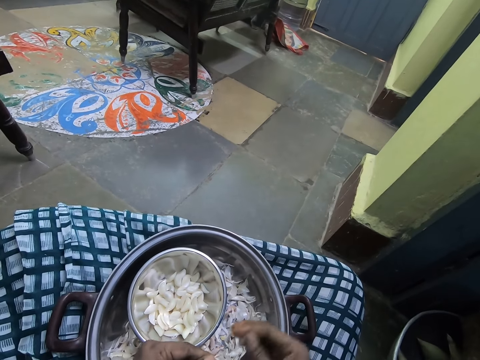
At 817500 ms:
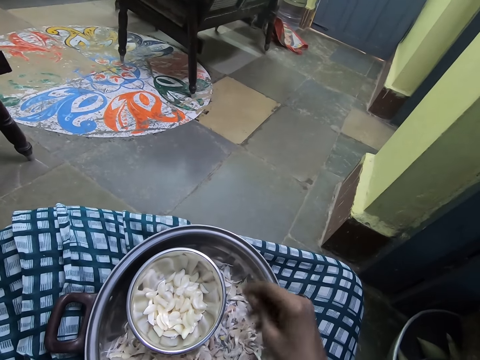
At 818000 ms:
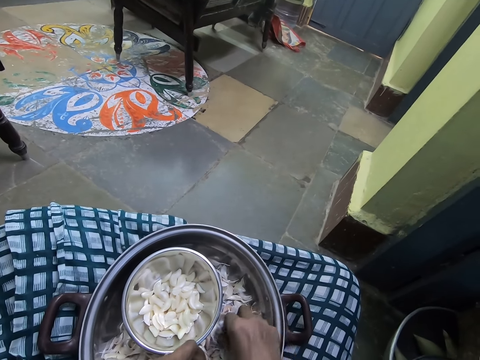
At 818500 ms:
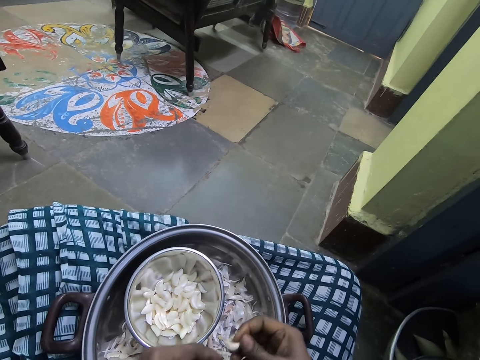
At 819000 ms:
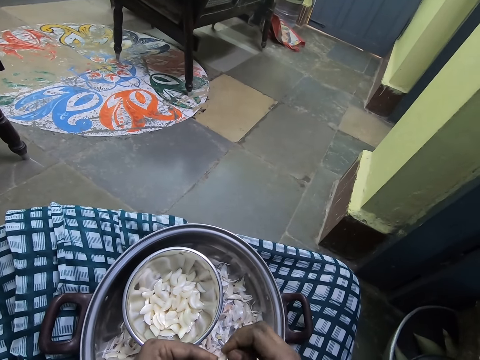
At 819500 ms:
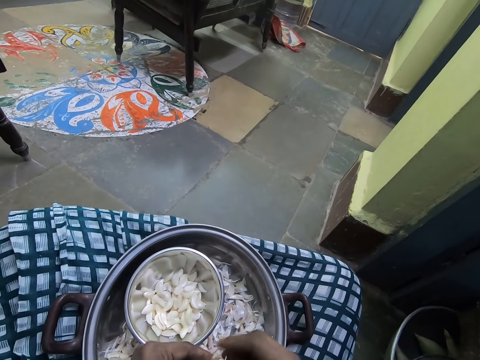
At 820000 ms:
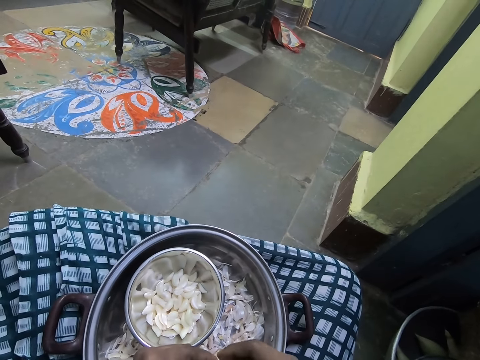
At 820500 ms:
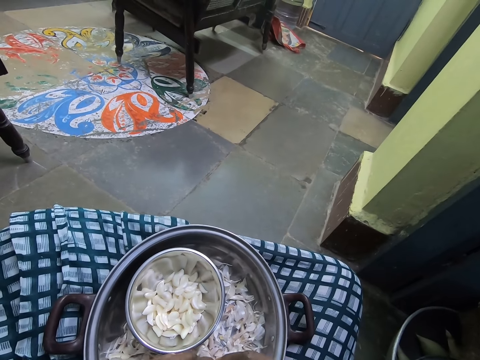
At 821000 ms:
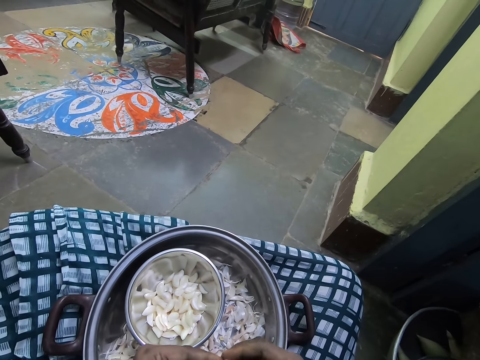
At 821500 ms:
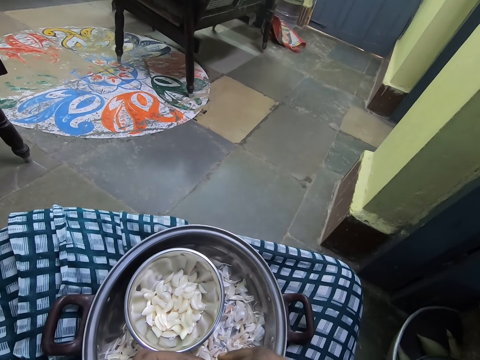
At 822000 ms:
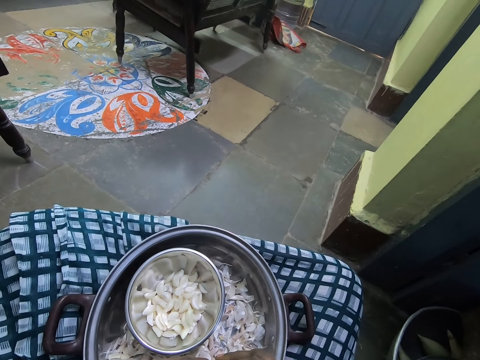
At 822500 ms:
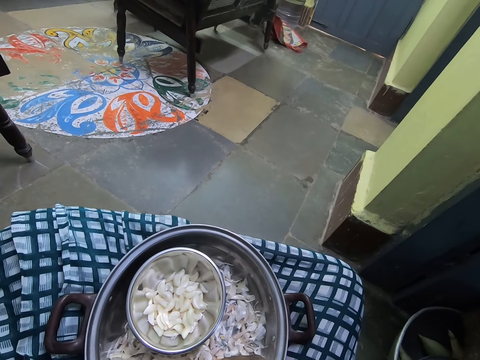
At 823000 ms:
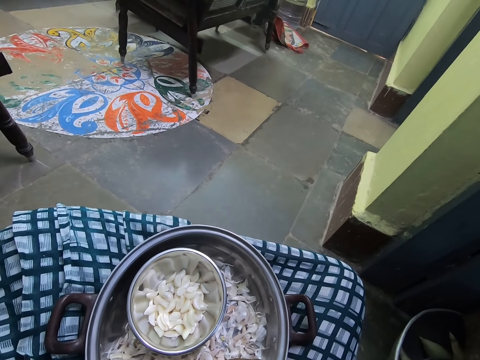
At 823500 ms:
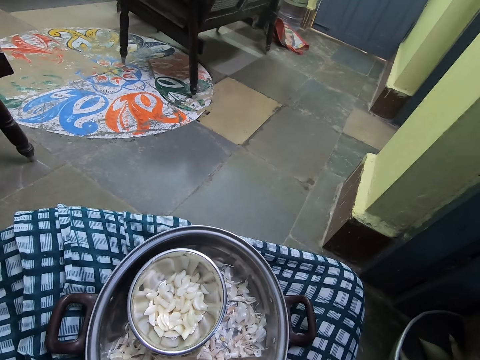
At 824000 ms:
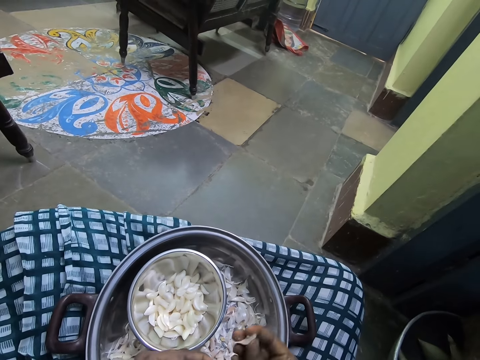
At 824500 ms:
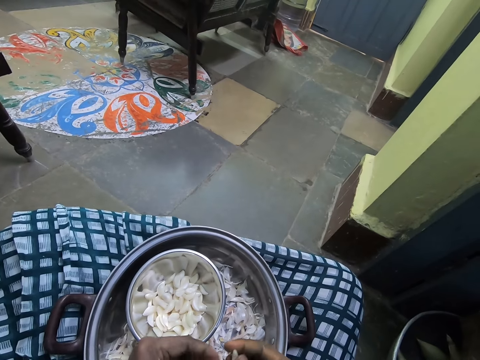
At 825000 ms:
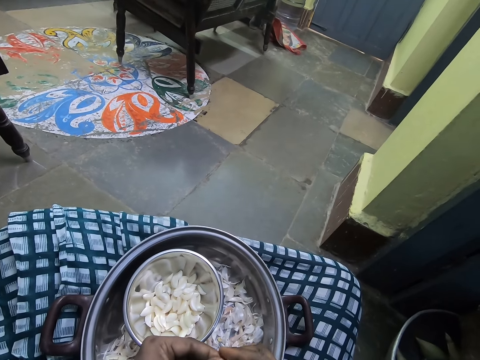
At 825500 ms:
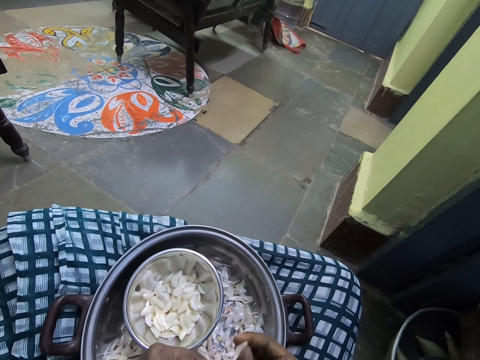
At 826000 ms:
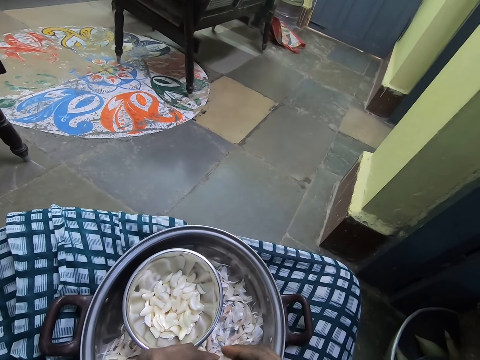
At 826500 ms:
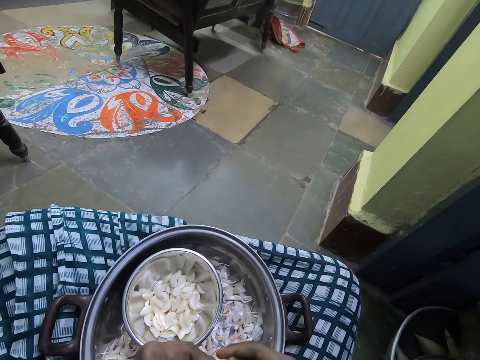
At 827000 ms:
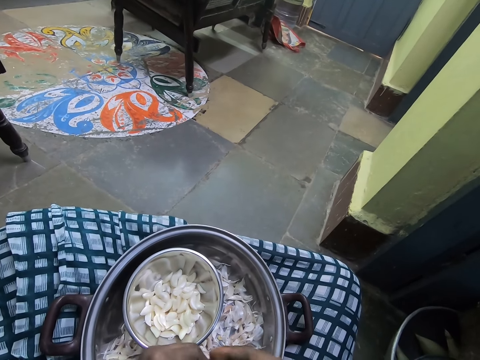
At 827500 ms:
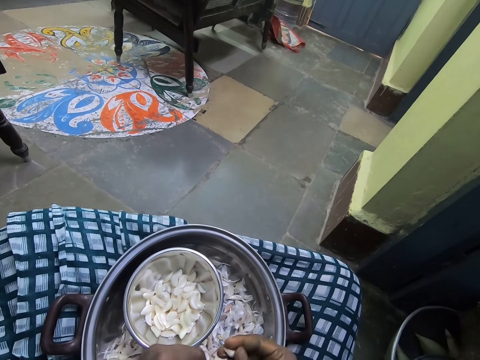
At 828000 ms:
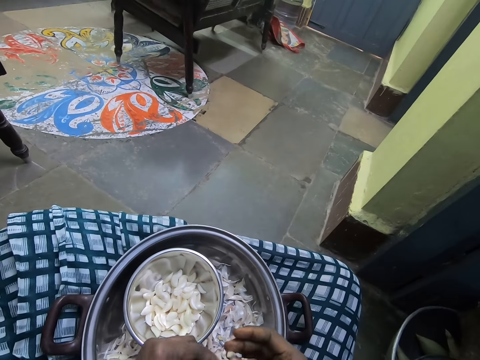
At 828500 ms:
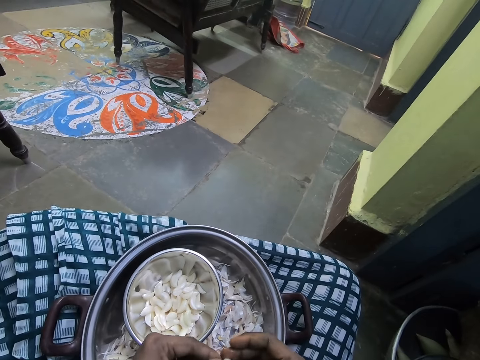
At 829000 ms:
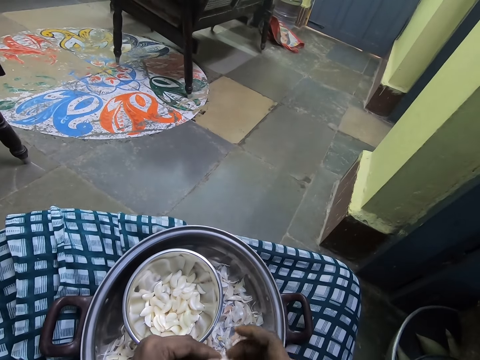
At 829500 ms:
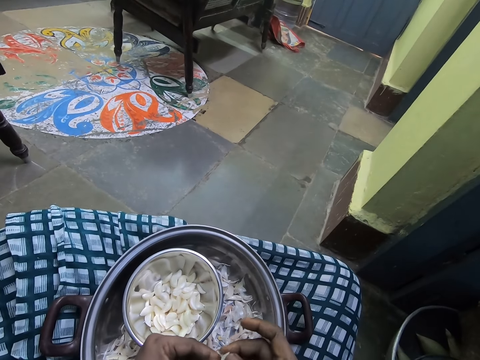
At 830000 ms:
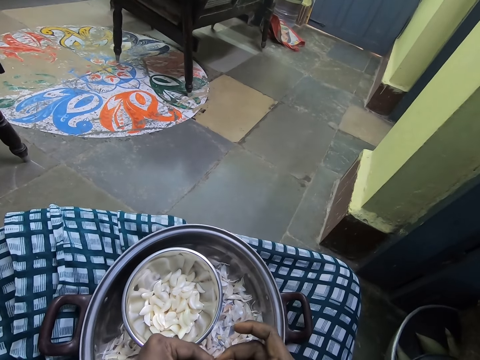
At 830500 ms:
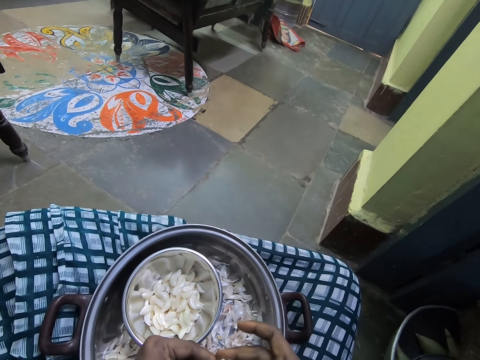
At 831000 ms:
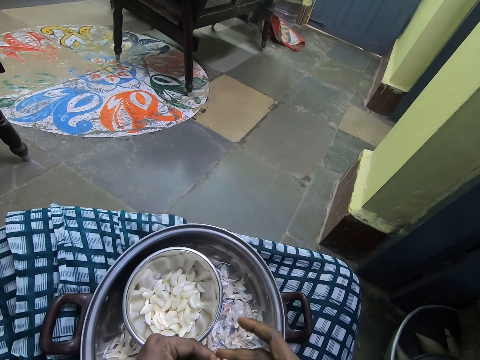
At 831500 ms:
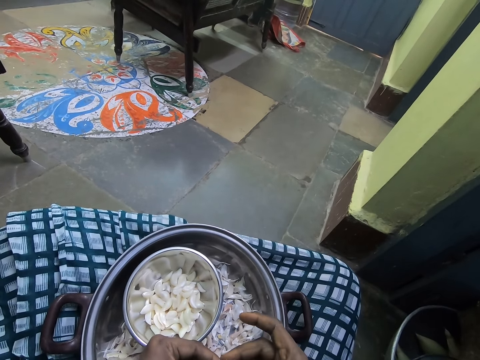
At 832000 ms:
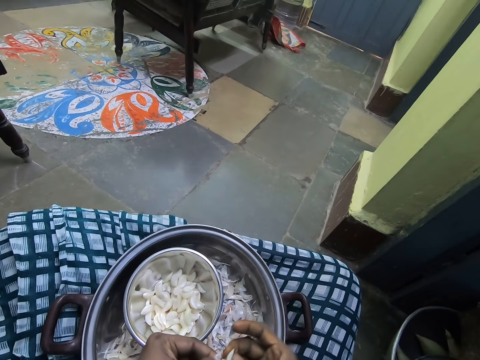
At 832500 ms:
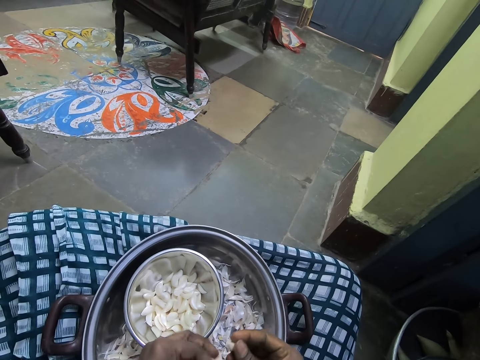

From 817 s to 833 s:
The camera wearer drops garlic in a container. They pick the garlic in the bowl with the right hand. They throw the garlic in the bowl. They peel the outer layer of the garlic with hands. They peel the garlic.

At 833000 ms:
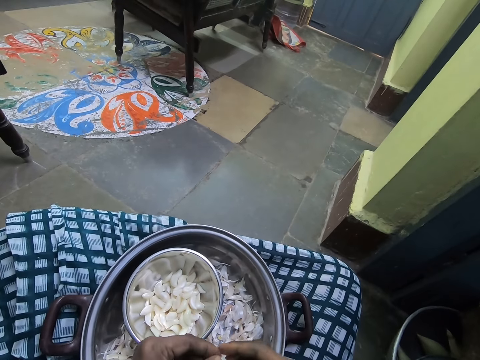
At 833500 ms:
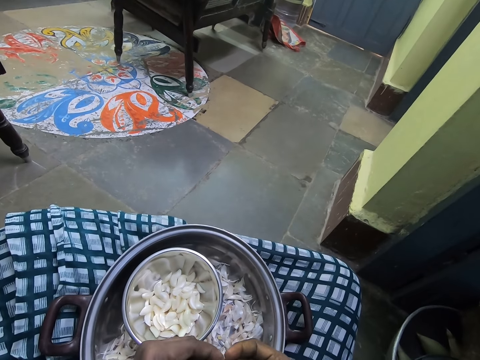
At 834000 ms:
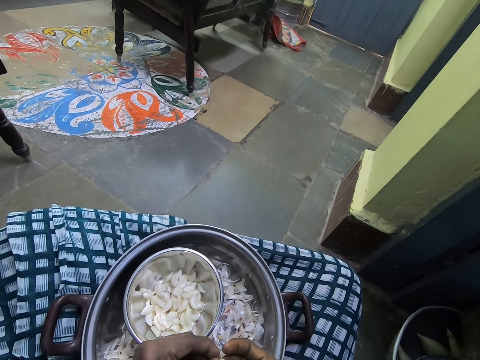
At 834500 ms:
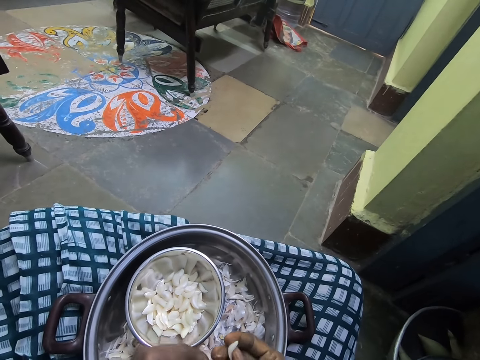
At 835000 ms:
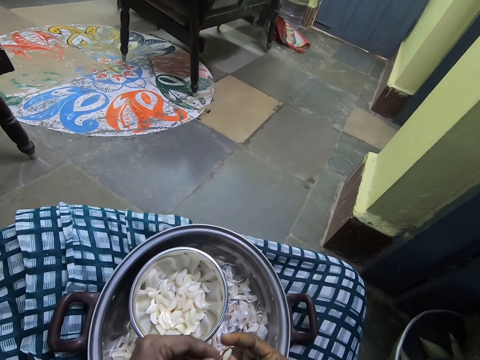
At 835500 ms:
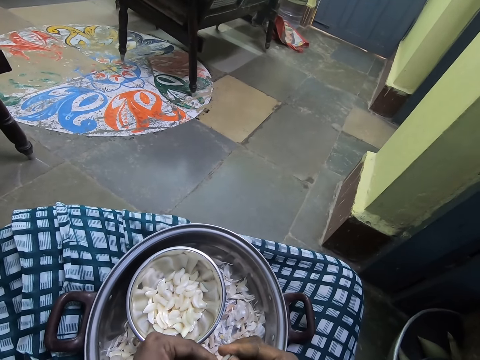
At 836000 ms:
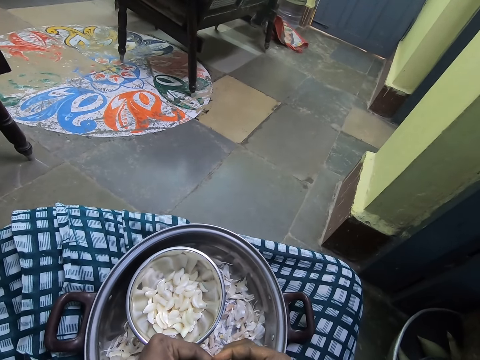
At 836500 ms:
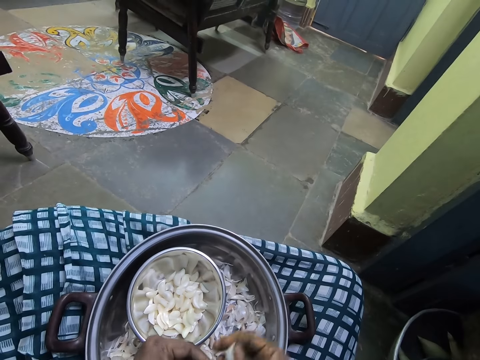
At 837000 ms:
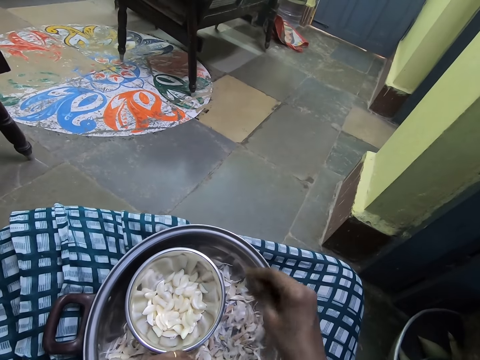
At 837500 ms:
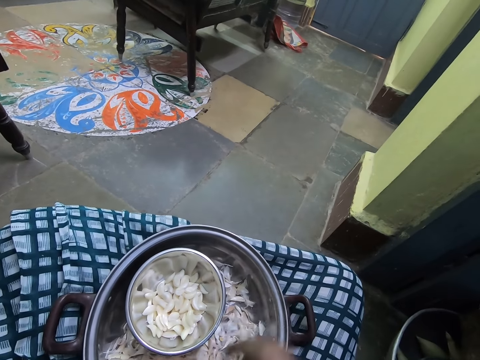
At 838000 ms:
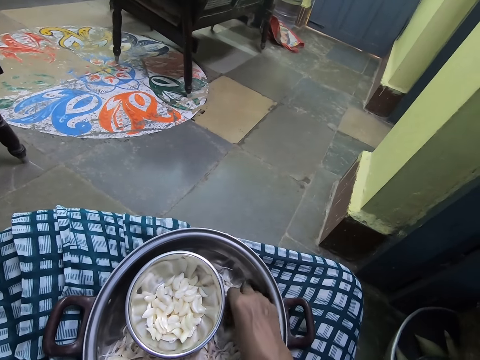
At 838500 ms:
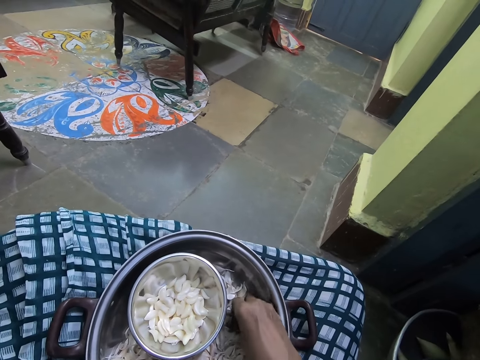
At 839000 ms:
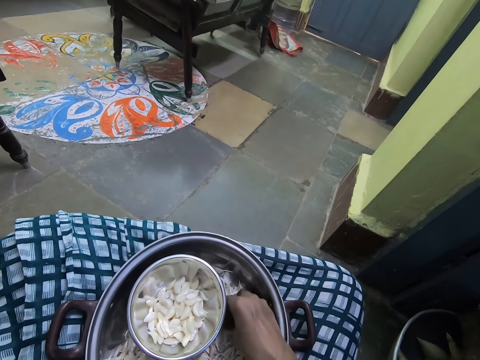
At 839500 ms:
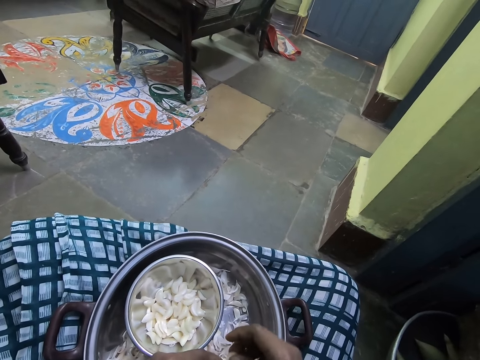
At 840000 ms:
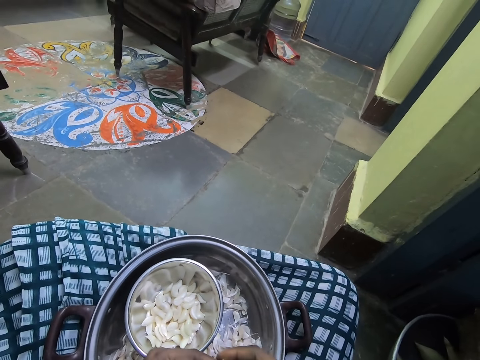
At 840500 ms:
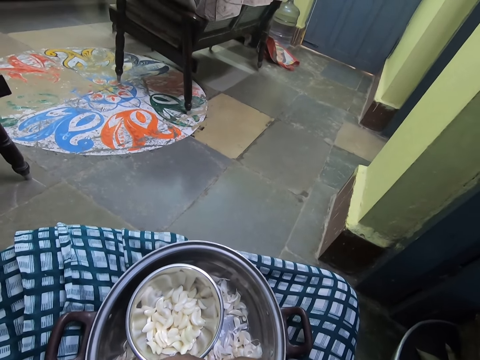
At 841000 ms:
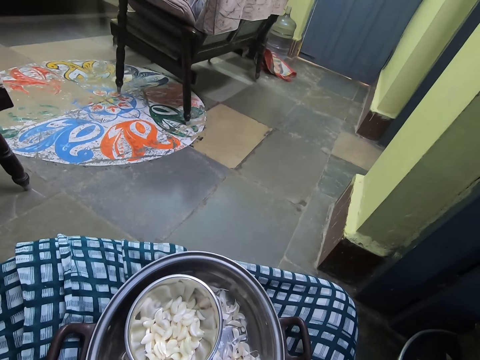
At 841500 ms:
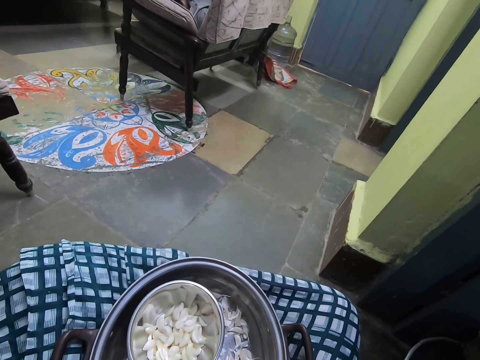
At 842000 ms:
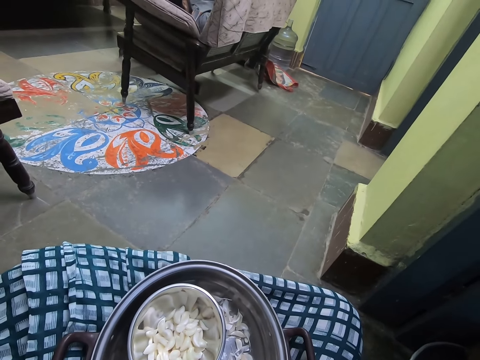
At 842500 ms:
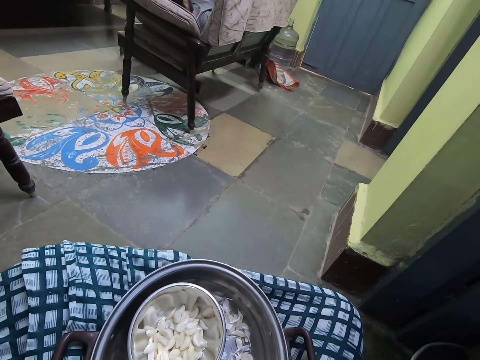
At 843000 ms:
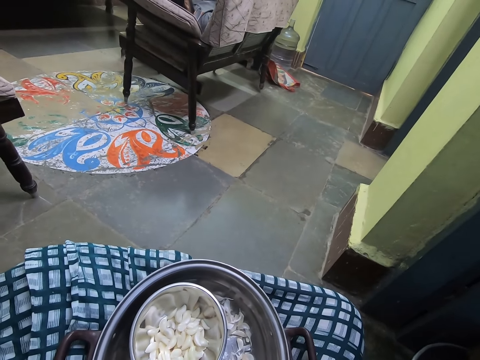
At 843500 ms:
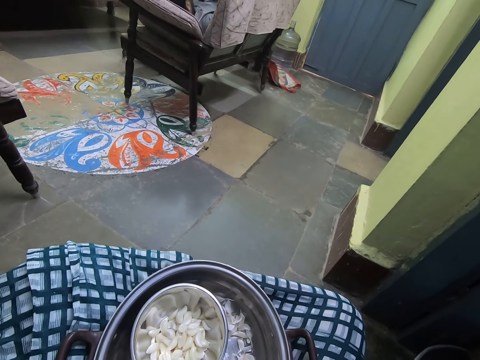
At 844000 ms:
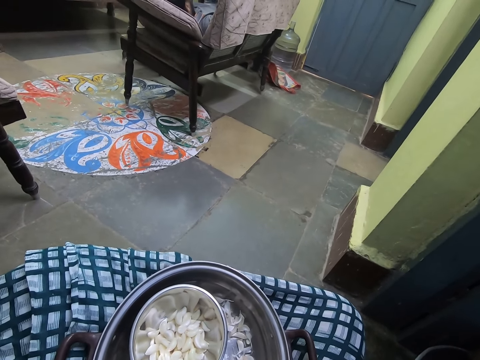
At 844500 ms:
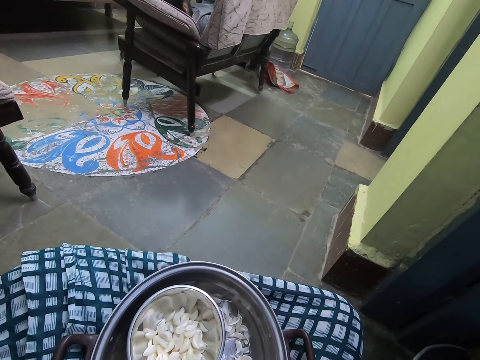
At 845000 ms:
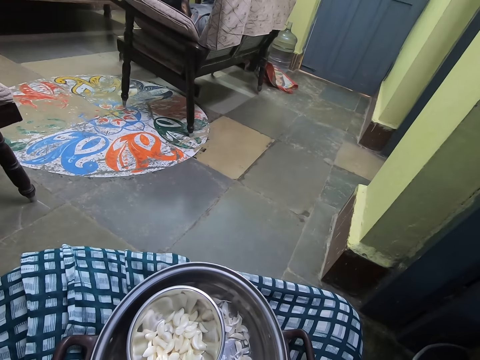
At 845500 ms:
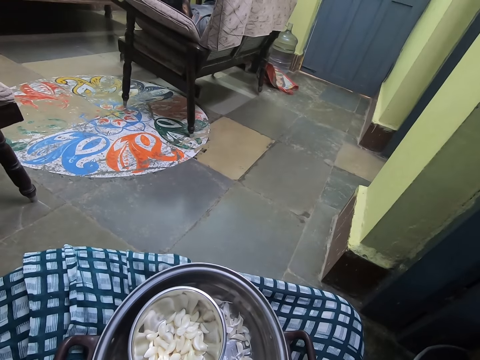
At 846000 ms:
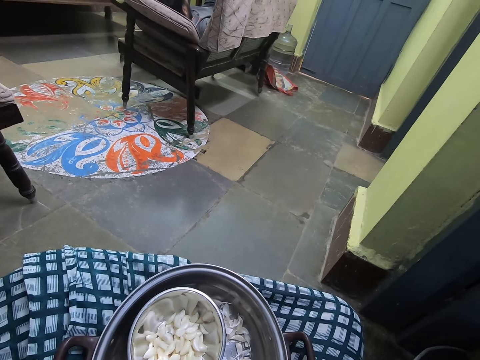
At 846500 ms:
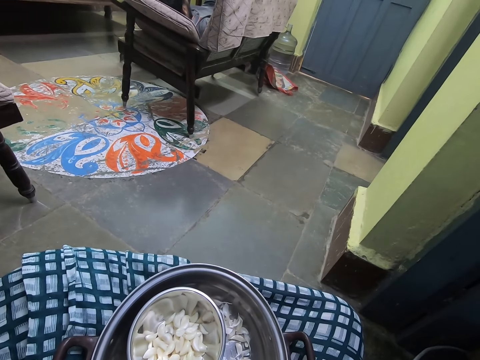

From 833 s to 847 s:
The camera wearer puts garlic in the bowl. They pick the garlic from the cooking pot. They peel the garlic. They pick the garlic. They peel the garlic.
